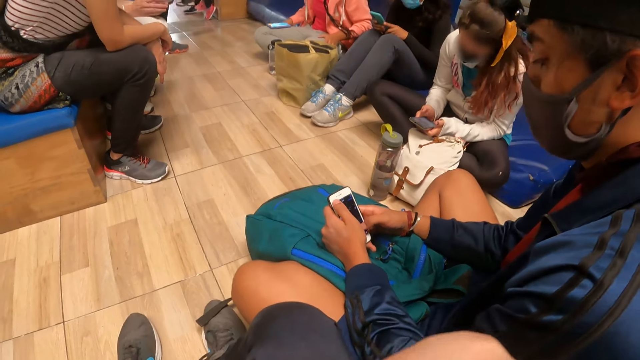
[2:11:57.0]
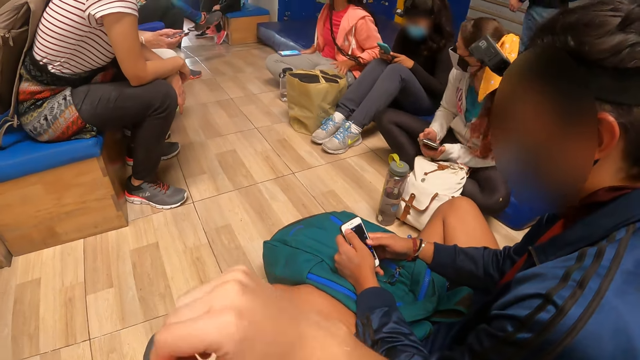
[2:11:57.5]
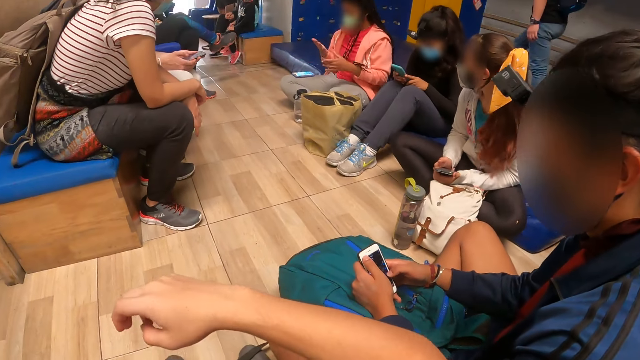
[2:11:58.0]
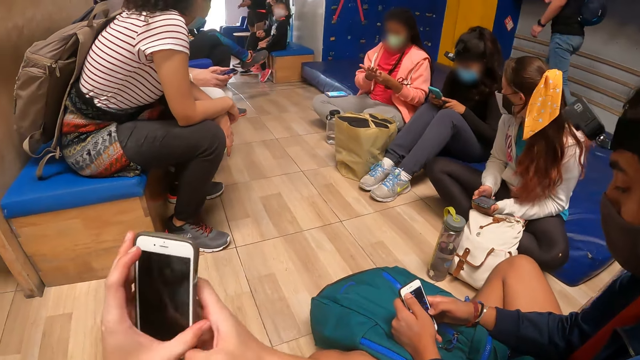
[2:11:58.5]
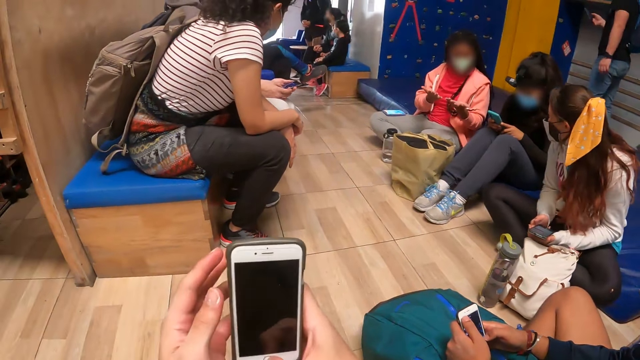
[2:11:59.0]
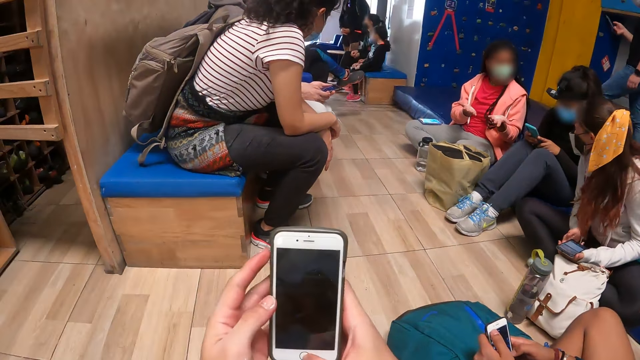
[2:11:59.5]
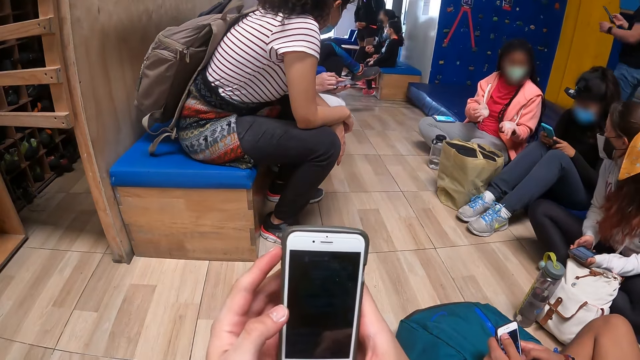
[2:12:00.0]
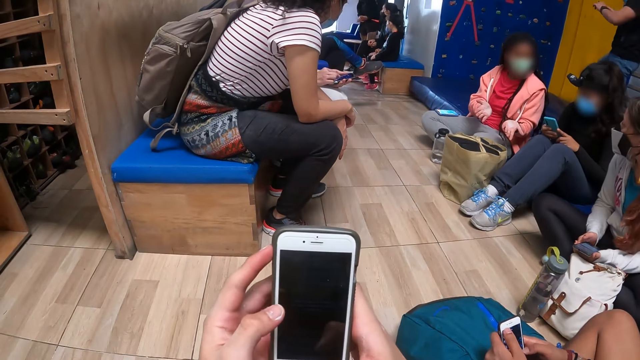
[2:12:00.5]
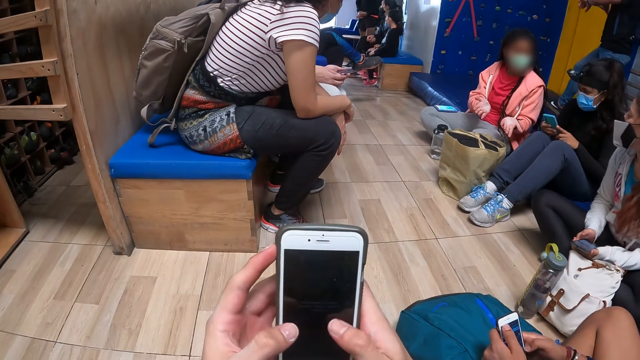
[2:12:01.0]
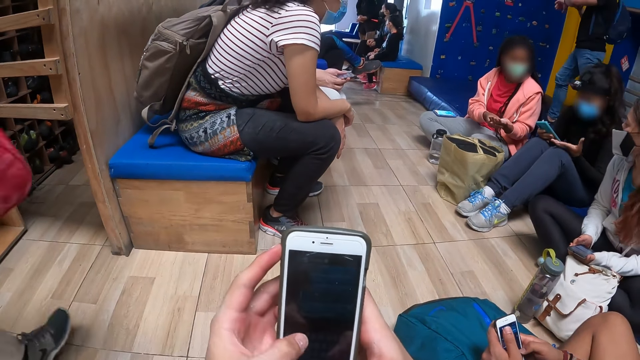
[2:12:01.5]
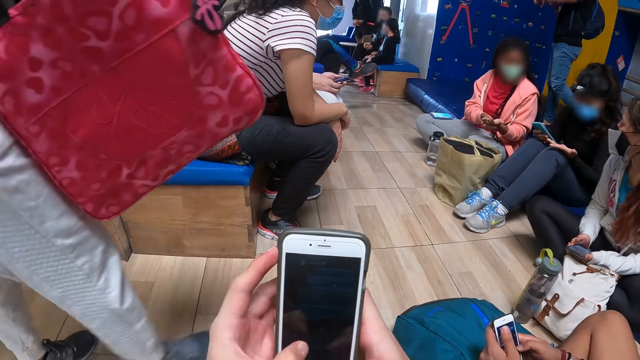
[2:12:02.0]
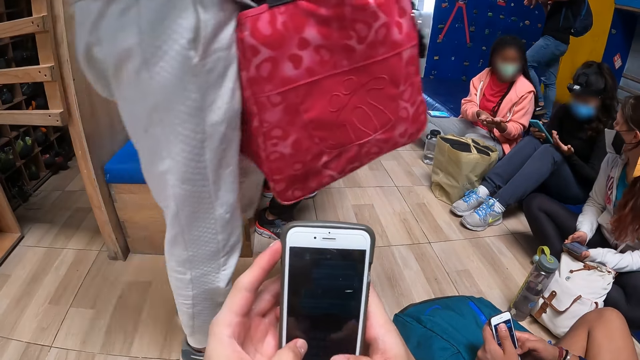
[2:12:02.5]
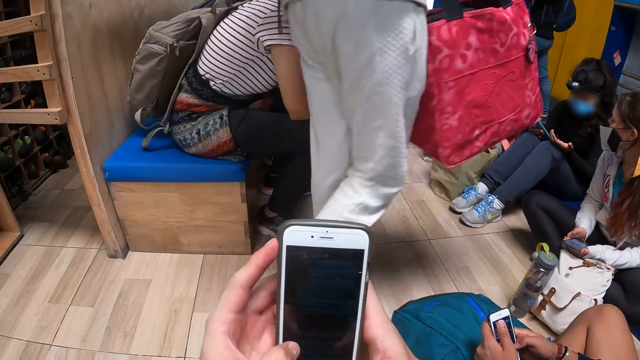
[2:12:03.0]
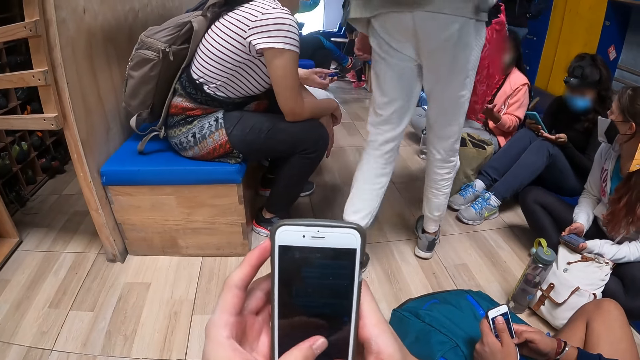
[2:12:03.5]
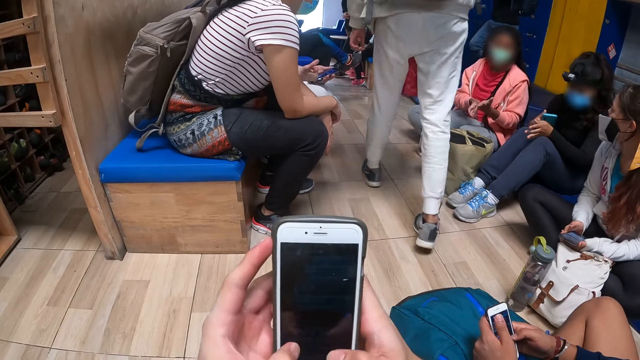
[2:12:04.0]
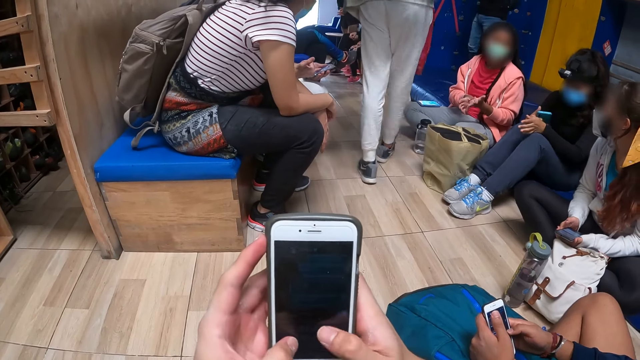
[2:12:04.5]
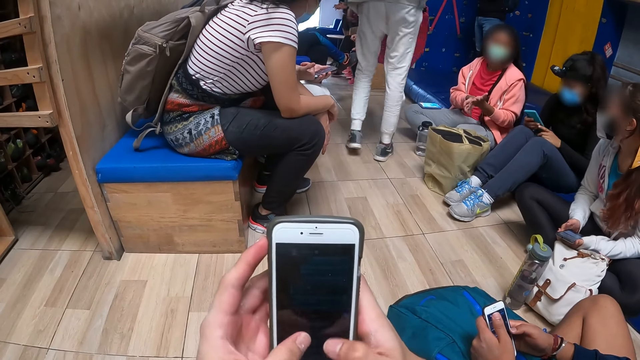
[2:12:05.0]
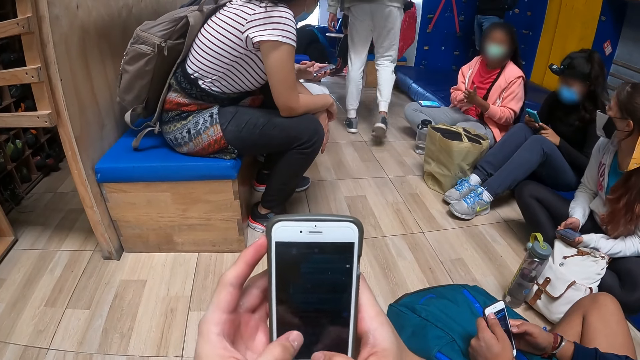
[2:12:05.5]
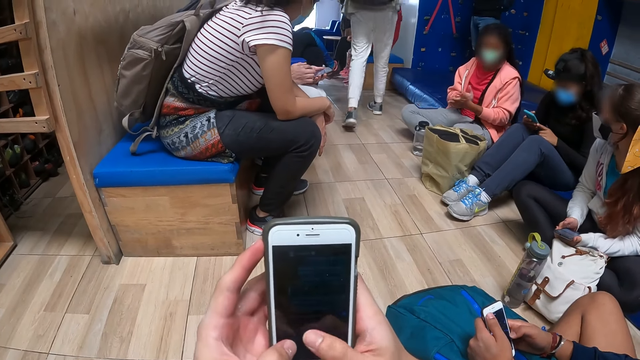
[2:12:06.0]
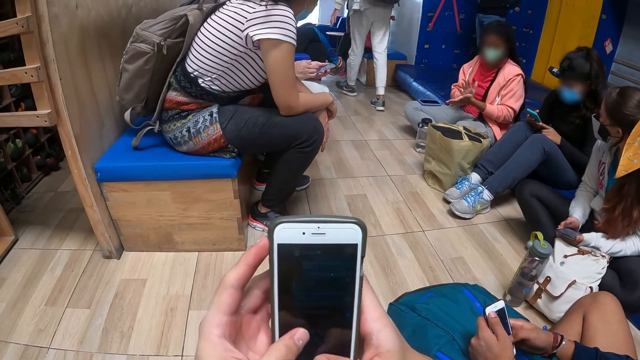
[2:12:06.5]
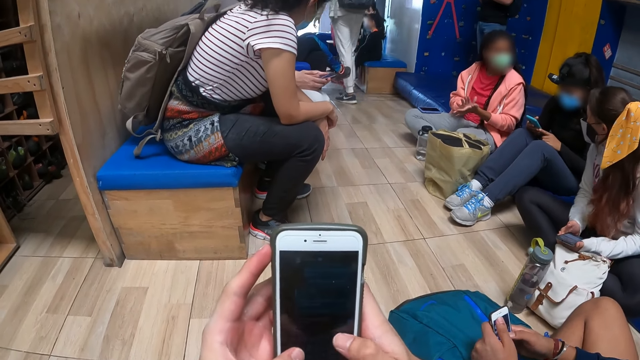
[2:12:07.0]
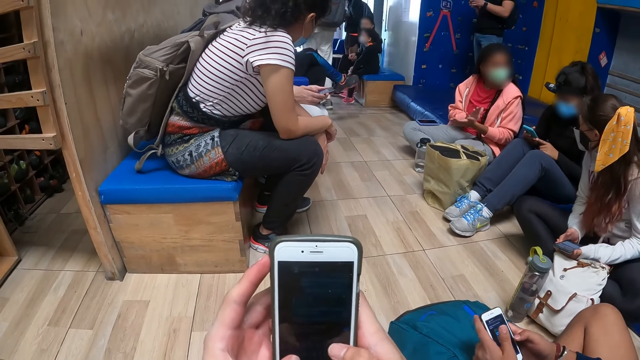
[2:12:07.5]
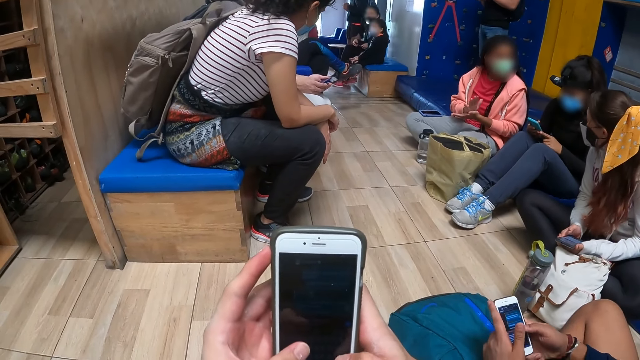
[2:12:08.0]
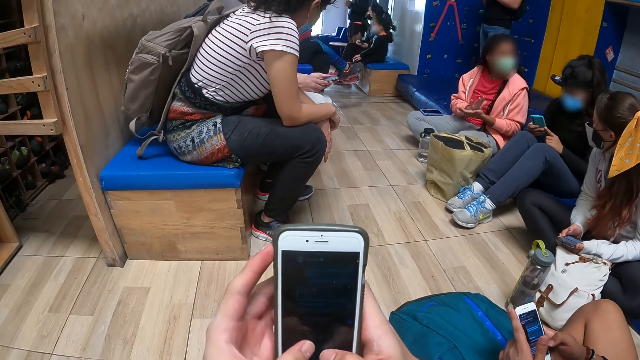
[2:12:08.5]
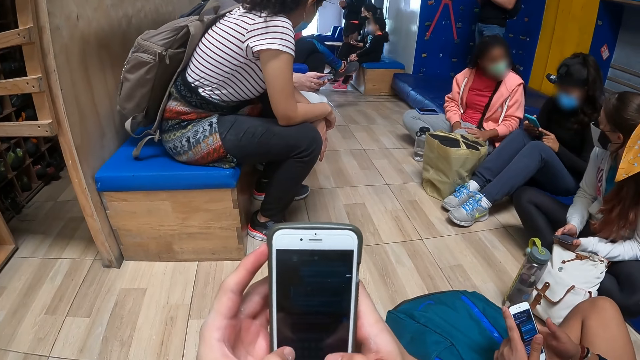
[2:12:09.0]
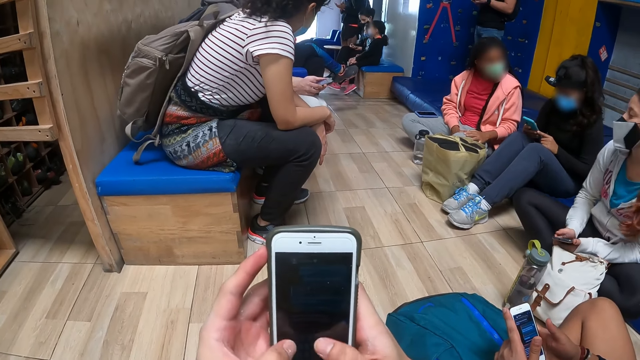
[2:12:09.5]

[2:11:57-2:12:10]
The camera wearer operates the phone with both hands. A woman cleans her left hand with her right hand. The woman rubs her hands together.

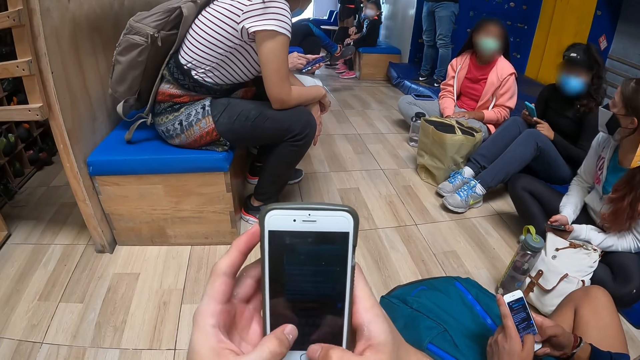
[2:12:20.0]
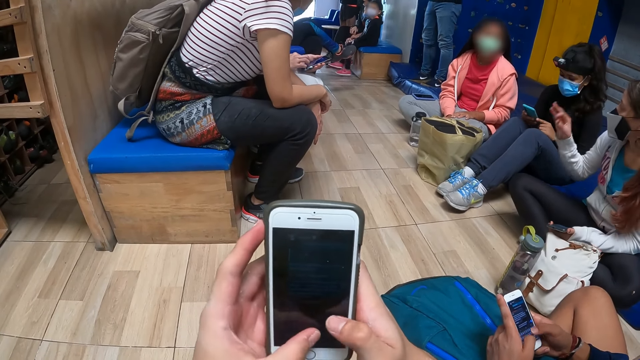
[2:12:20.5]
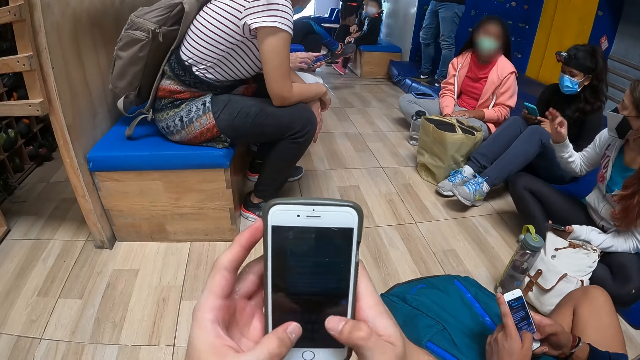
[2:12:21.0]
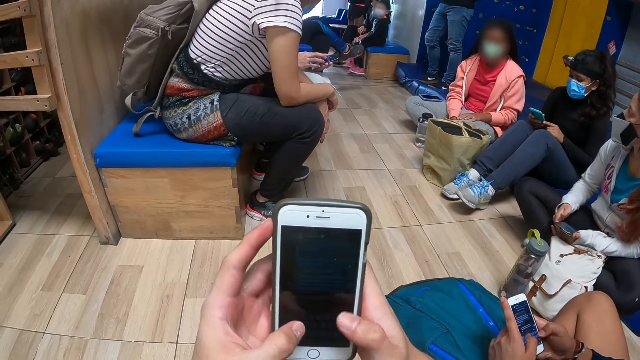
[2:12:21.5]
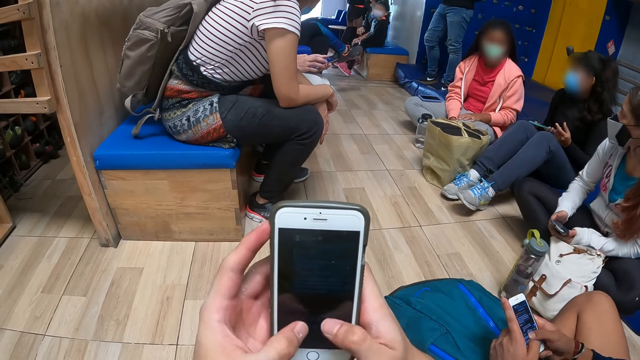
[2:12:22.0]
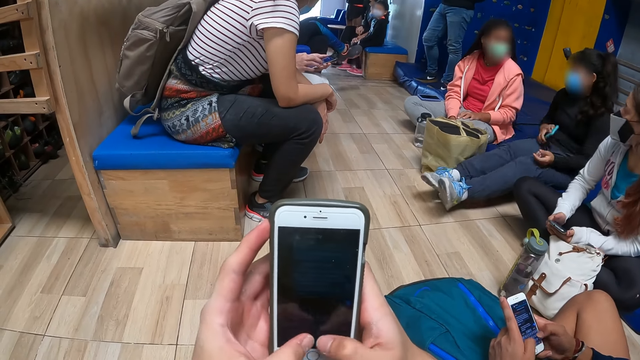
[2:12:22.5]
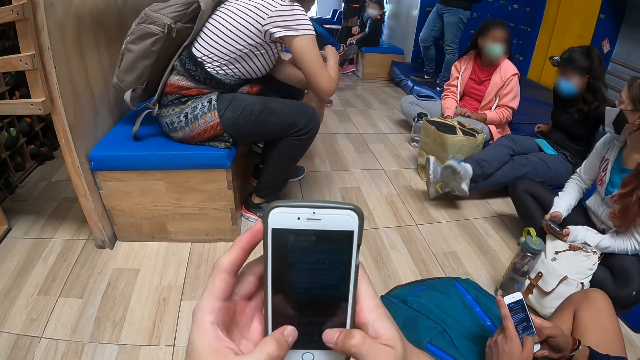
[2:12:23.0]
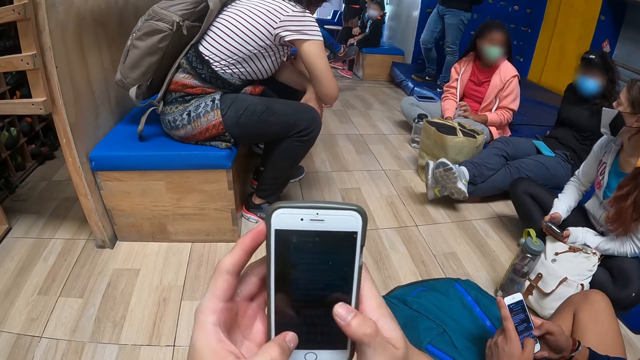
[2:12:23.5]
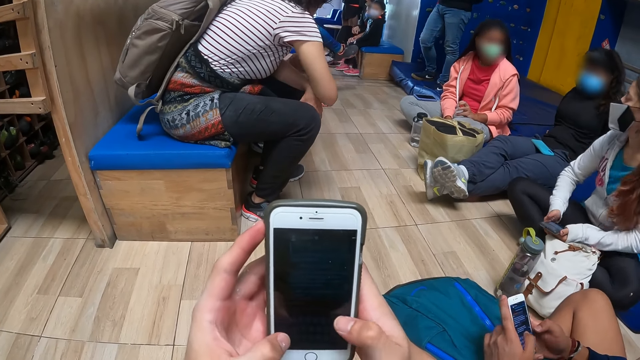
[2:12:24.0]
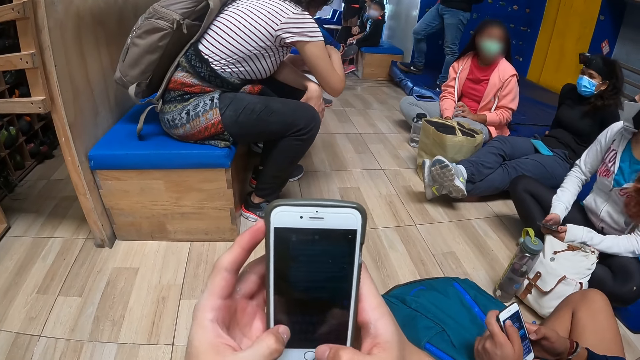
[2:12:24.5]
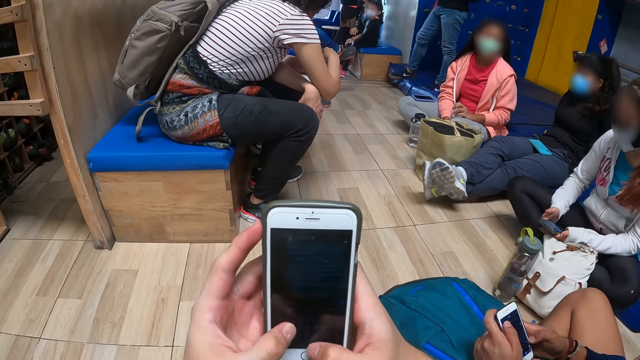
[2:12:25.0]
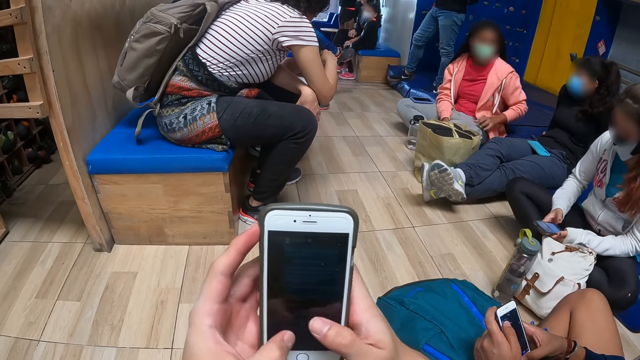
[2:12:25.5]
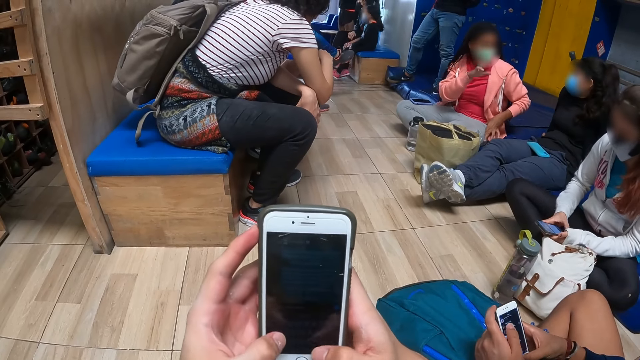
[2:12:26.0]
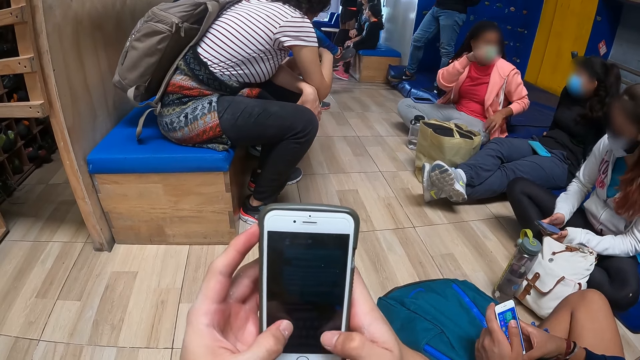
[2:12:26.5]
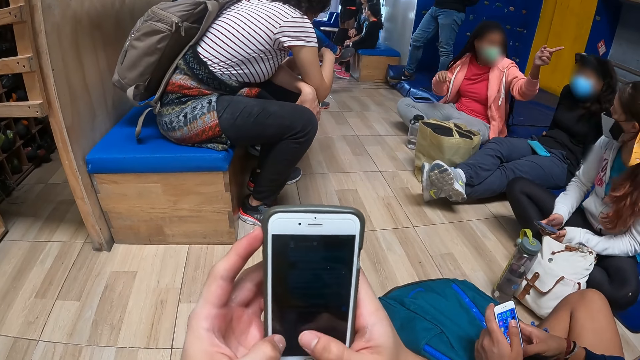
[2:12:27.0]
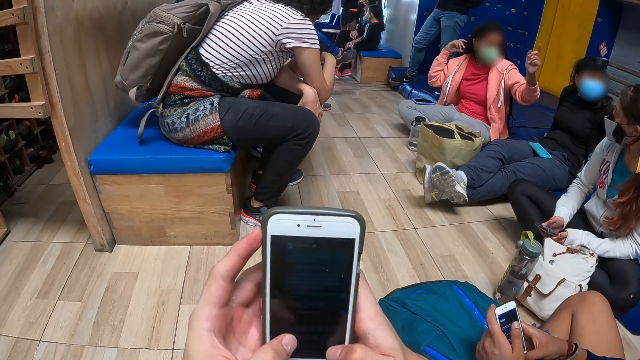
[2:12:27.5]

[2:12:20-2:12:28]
A woman places a phone in her right hand on her lap.
